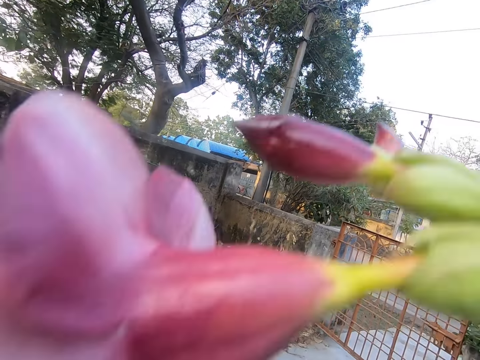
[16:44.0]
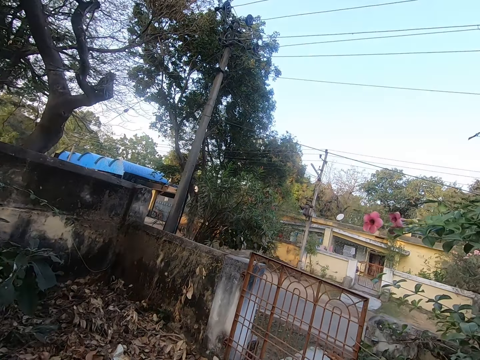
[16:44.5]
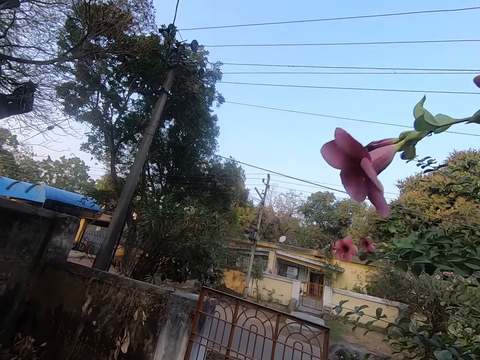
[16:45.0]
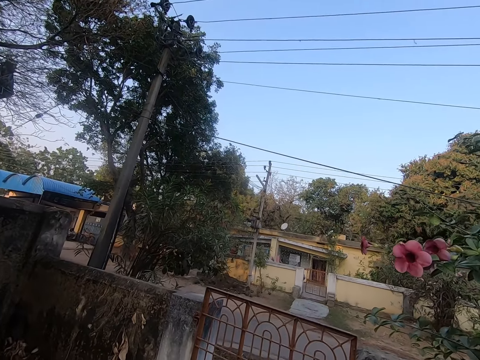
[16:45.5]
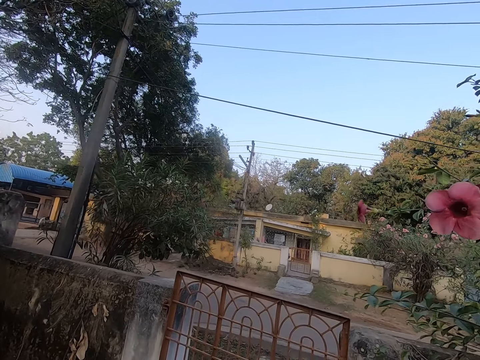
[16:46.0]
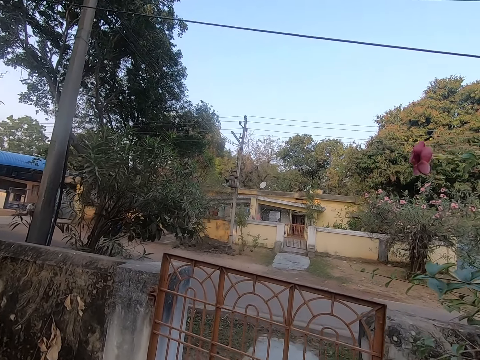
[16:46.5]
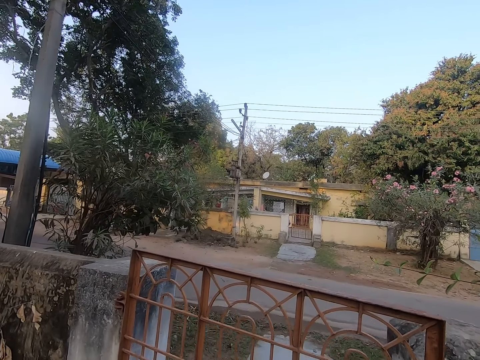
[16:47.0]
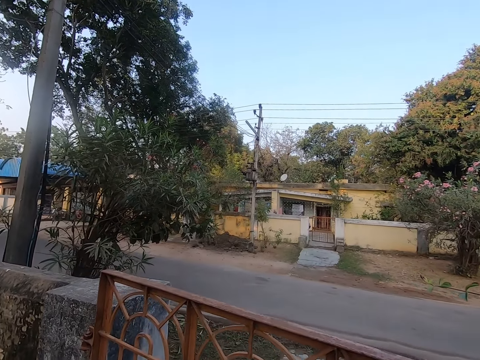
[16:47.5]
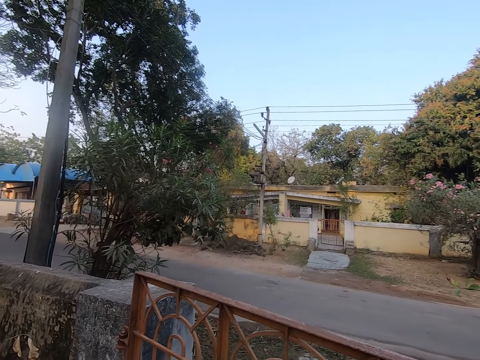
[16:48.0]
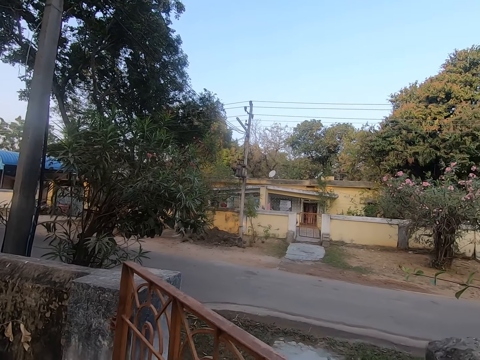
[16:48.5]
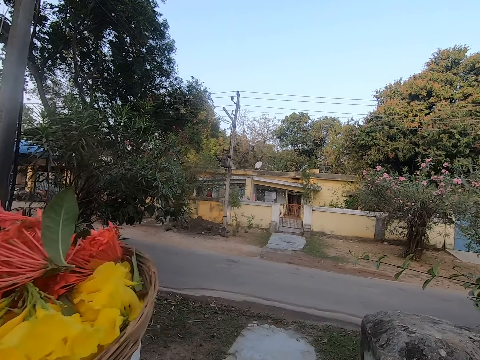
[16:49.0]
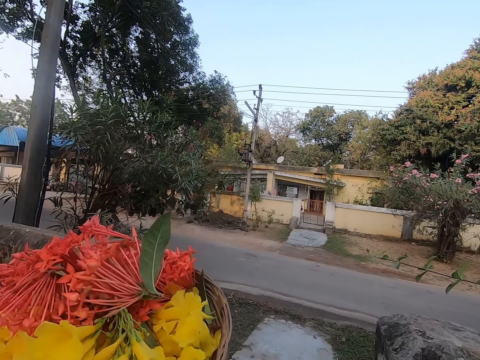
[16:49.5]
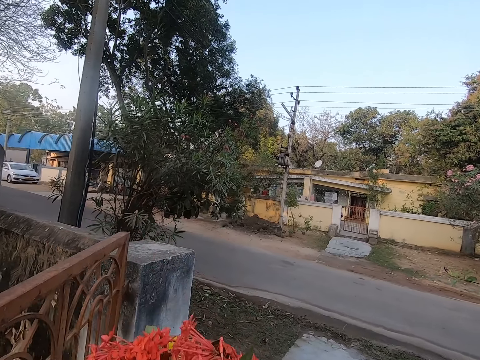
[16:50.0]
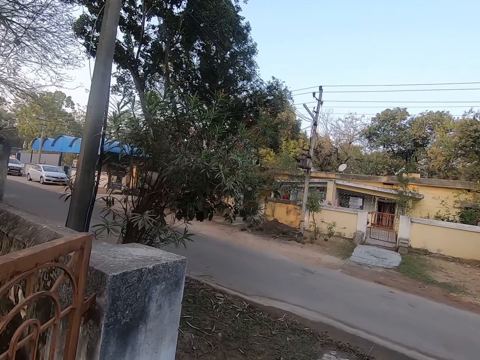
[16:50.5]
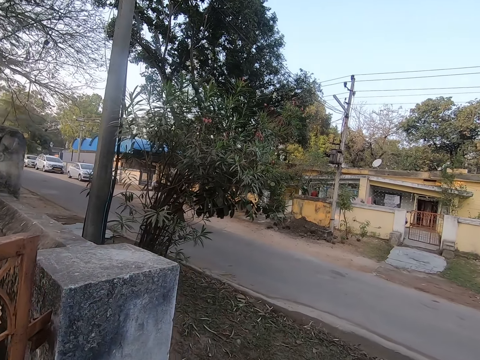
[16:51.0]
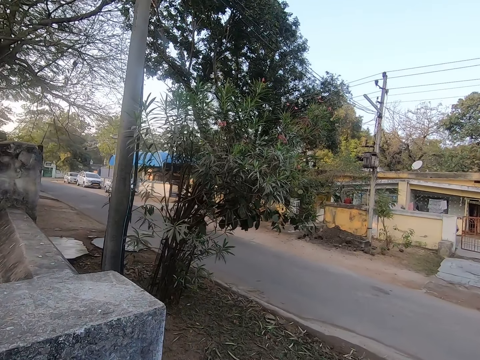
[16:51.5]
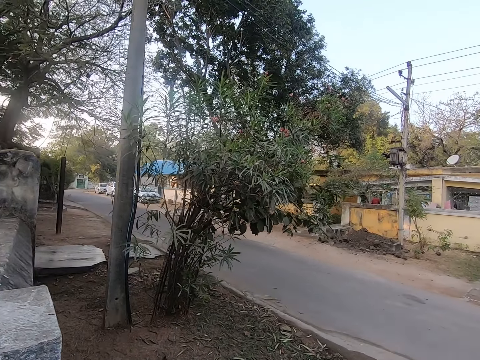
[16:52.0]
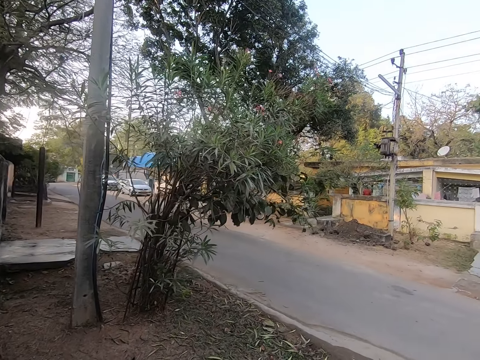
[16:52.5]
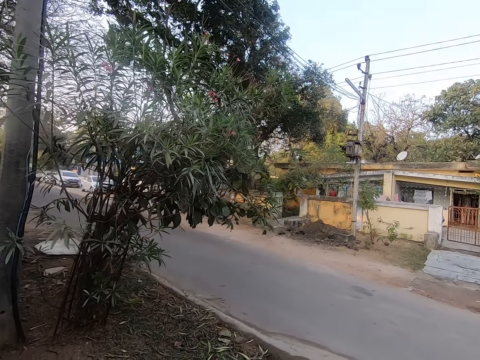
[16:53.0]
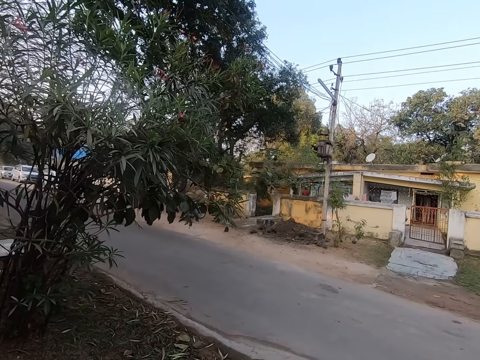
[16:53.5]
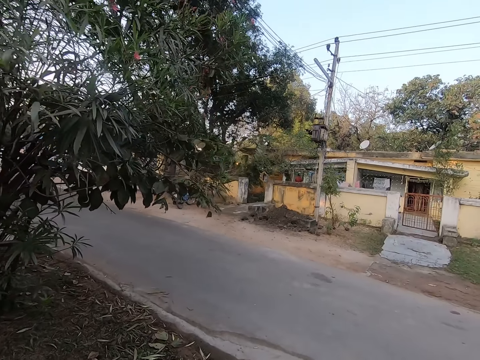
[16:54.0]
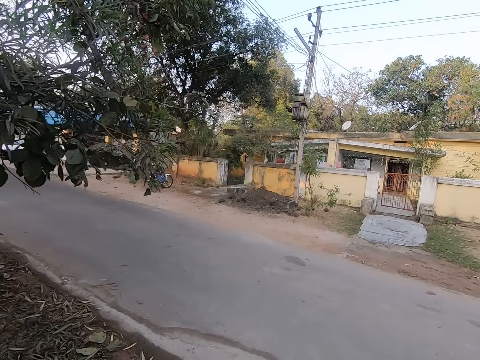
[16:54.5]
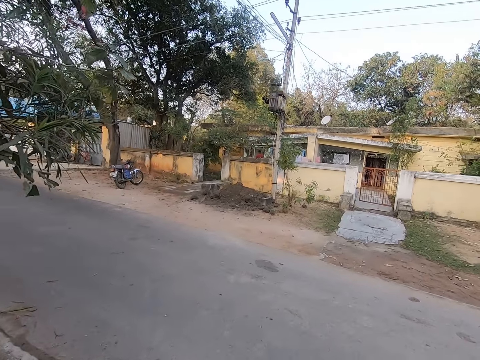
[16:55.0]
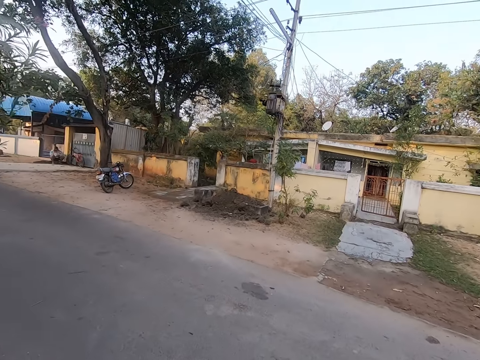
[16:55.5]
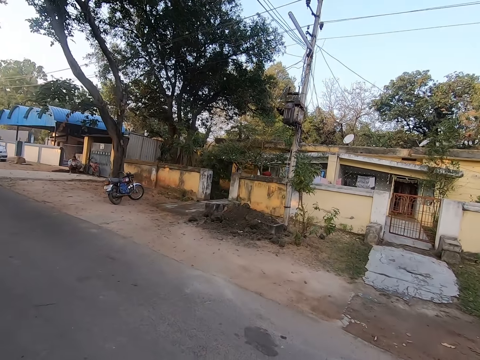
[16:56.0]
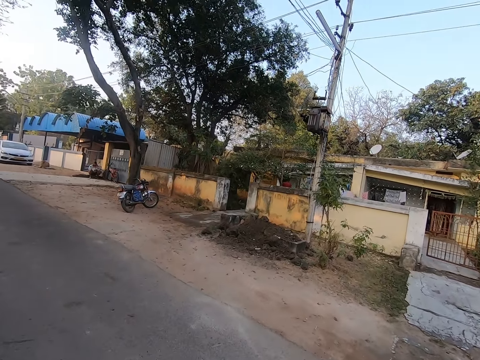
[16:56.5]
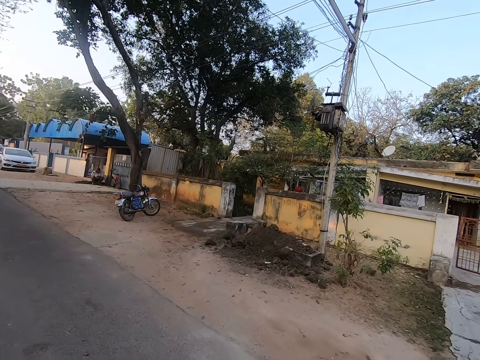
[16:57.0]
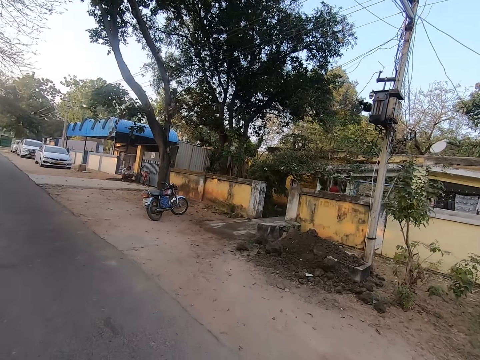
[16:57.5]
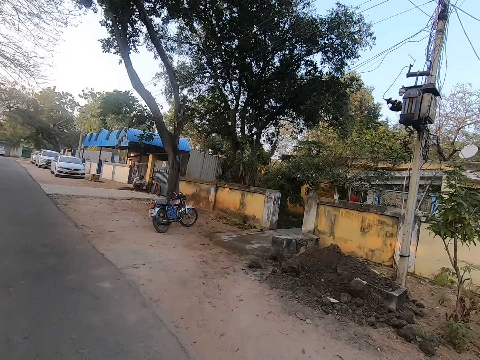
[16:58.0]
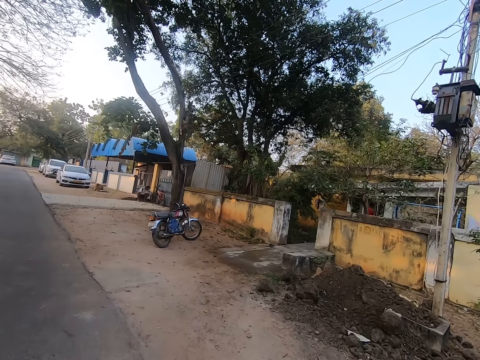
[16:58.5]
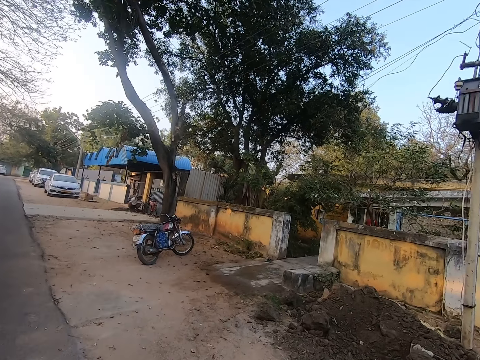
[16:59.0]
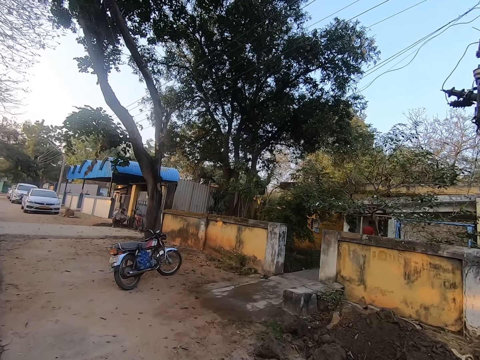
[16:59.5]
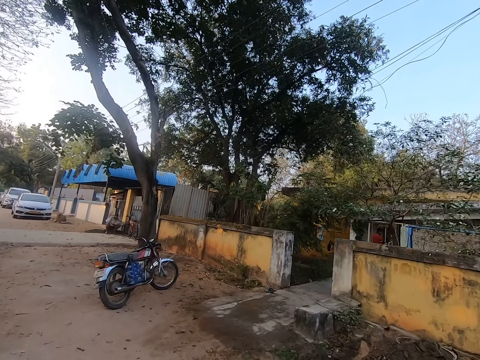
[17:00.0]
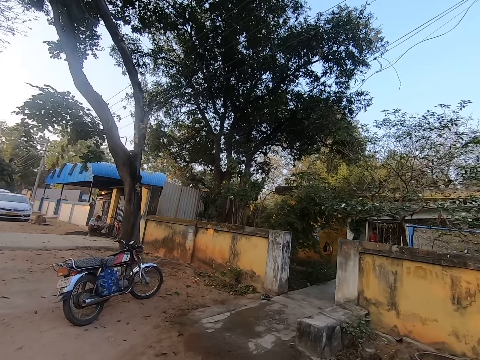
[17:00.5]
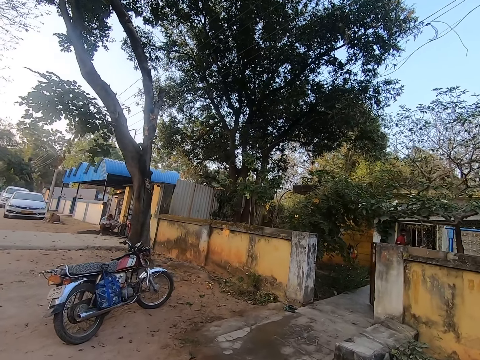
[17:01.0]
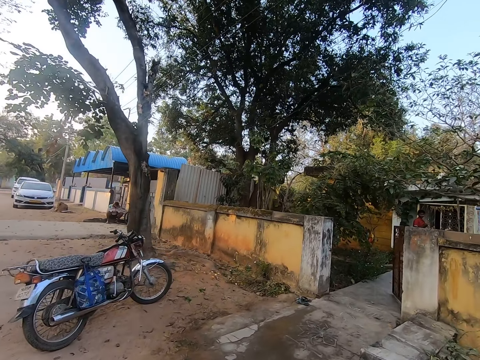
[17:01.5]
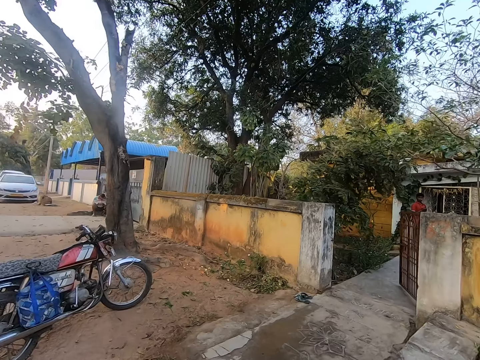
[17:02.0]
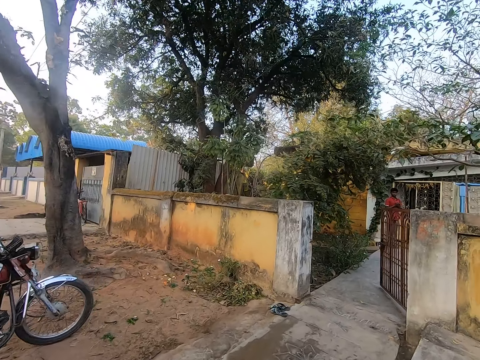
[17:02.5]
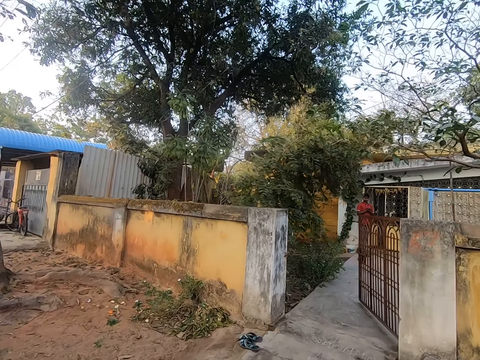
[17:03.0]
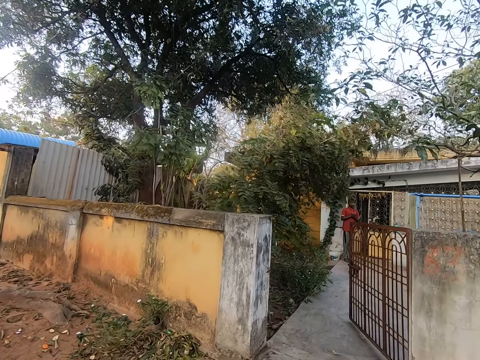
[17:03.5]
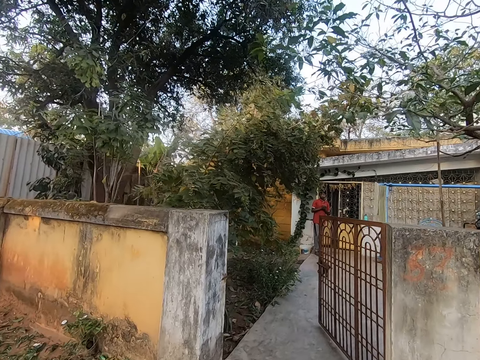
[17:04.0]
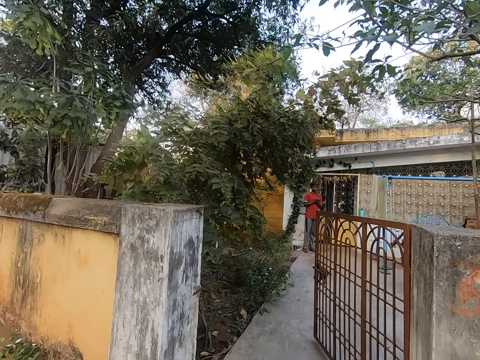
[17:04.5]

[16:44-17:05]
The camera wearer plucks a flower with his right hand. He walks in the garden. He opens the gate. He lifts a tray of flowers. He walks along the road. He converses with a person.
